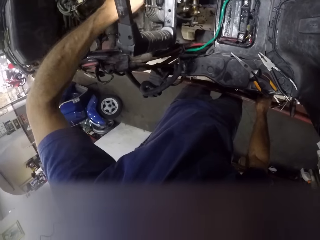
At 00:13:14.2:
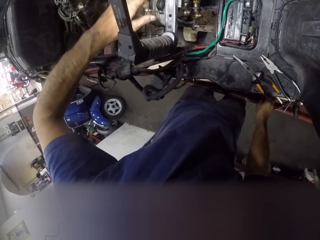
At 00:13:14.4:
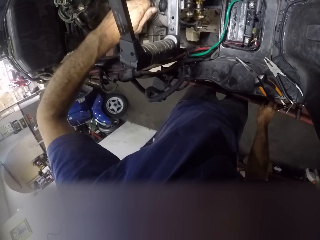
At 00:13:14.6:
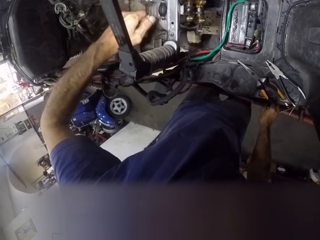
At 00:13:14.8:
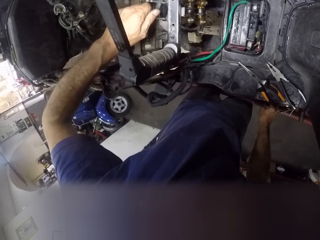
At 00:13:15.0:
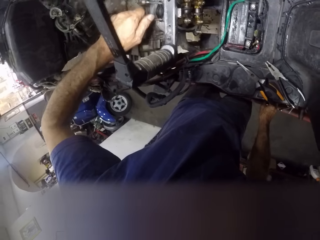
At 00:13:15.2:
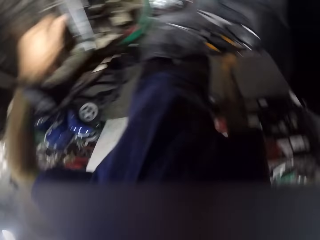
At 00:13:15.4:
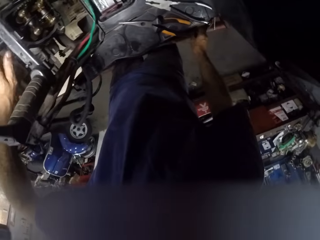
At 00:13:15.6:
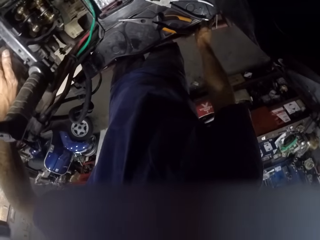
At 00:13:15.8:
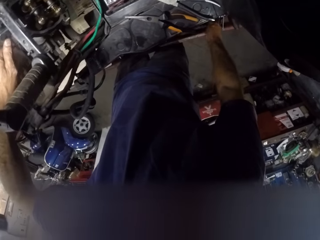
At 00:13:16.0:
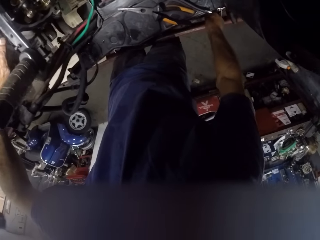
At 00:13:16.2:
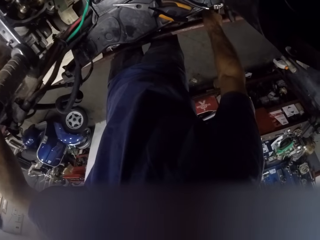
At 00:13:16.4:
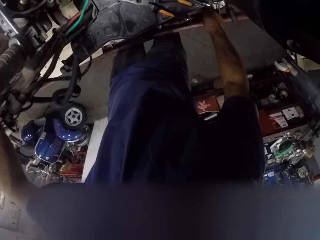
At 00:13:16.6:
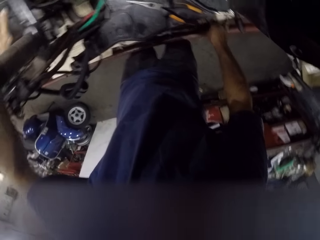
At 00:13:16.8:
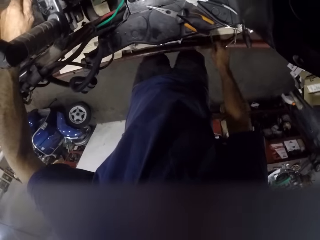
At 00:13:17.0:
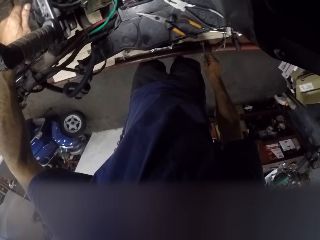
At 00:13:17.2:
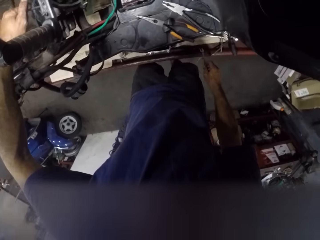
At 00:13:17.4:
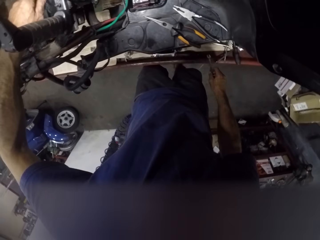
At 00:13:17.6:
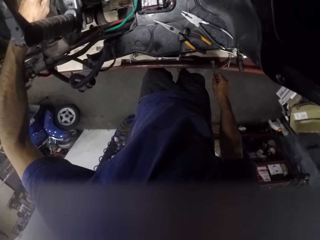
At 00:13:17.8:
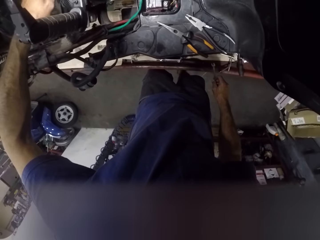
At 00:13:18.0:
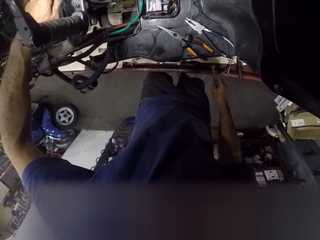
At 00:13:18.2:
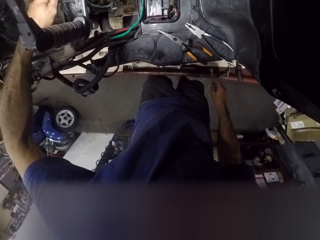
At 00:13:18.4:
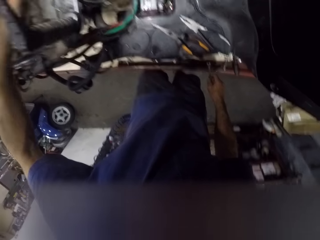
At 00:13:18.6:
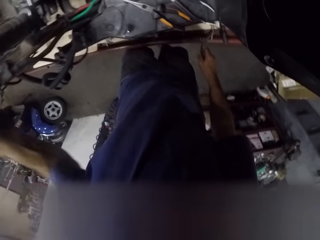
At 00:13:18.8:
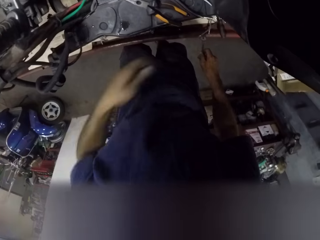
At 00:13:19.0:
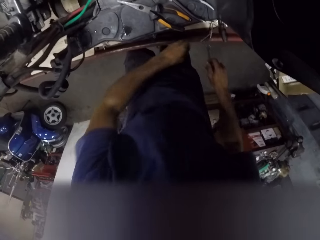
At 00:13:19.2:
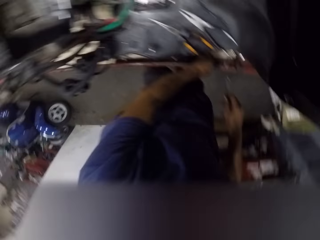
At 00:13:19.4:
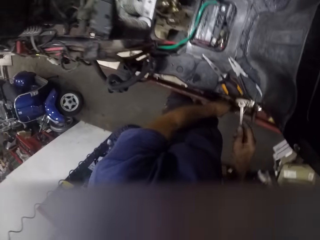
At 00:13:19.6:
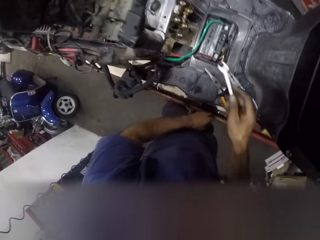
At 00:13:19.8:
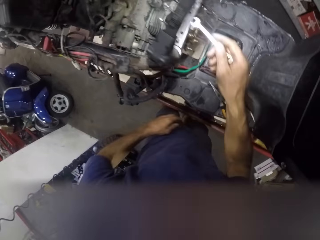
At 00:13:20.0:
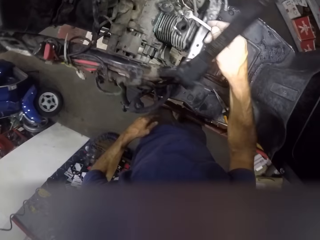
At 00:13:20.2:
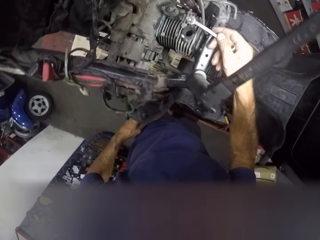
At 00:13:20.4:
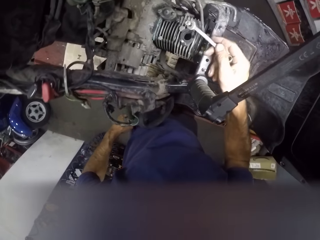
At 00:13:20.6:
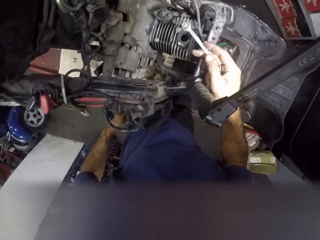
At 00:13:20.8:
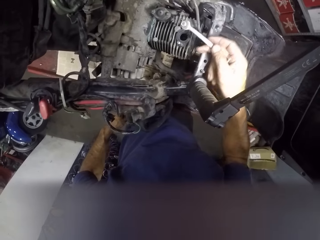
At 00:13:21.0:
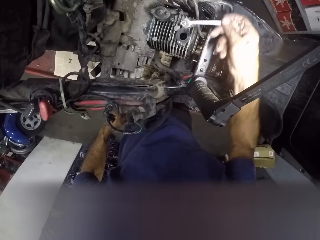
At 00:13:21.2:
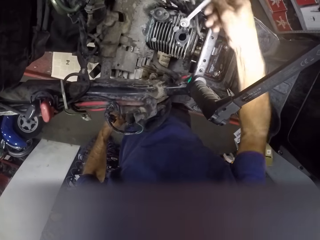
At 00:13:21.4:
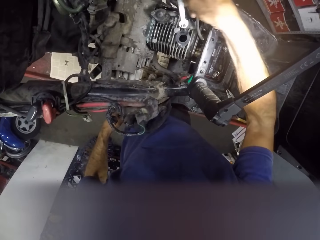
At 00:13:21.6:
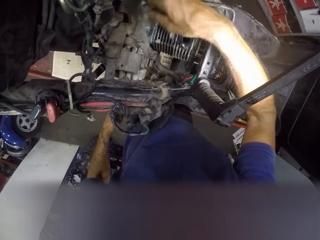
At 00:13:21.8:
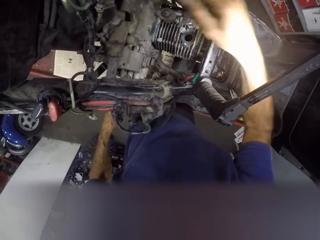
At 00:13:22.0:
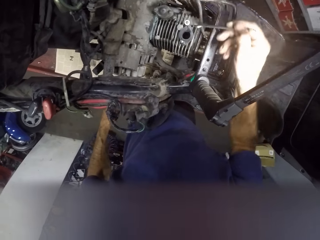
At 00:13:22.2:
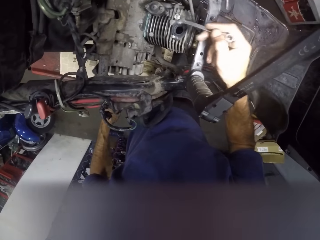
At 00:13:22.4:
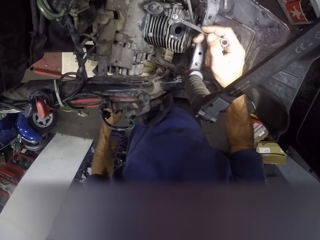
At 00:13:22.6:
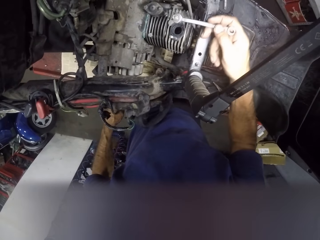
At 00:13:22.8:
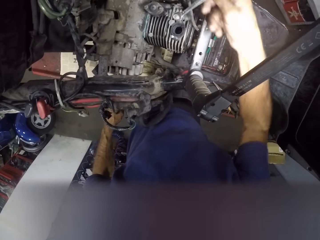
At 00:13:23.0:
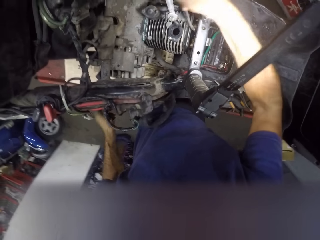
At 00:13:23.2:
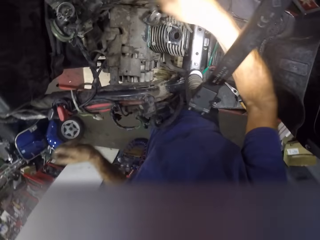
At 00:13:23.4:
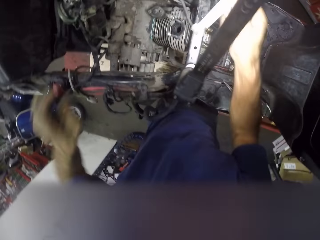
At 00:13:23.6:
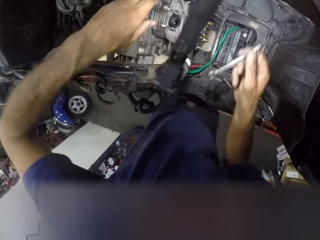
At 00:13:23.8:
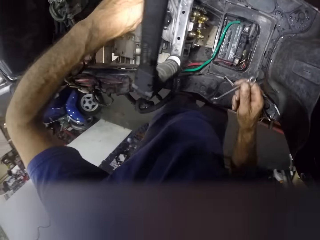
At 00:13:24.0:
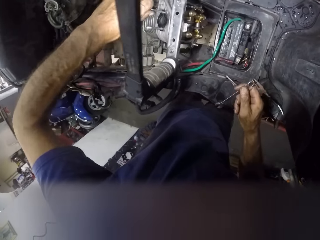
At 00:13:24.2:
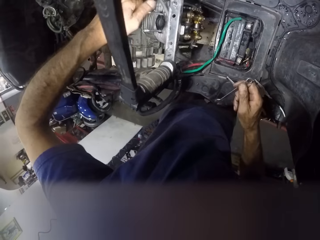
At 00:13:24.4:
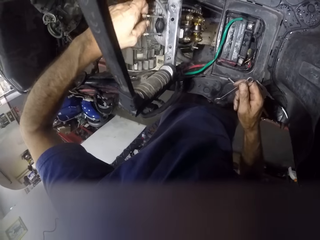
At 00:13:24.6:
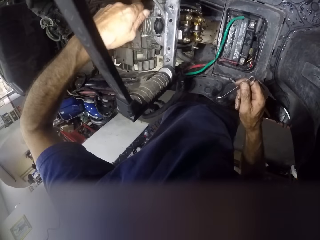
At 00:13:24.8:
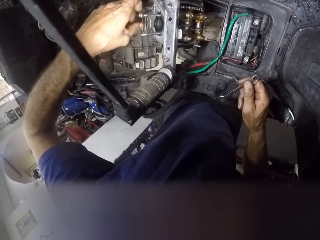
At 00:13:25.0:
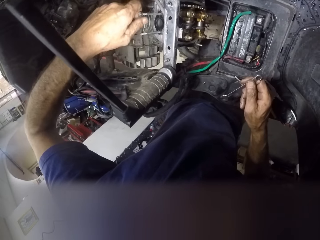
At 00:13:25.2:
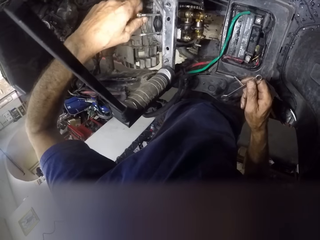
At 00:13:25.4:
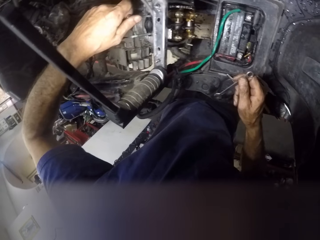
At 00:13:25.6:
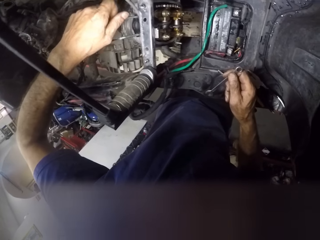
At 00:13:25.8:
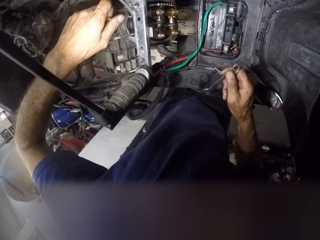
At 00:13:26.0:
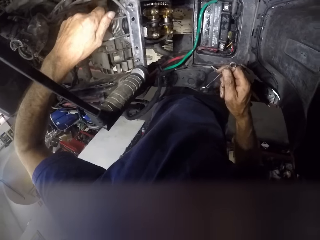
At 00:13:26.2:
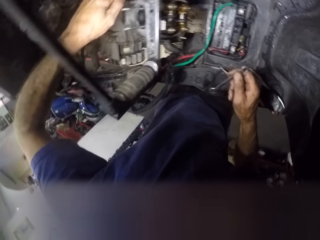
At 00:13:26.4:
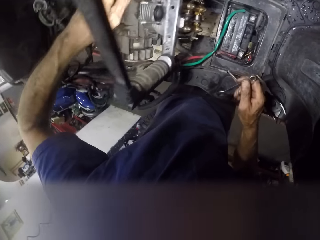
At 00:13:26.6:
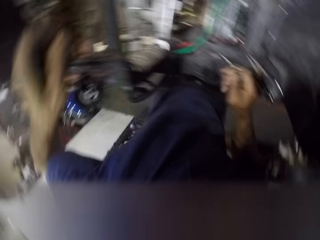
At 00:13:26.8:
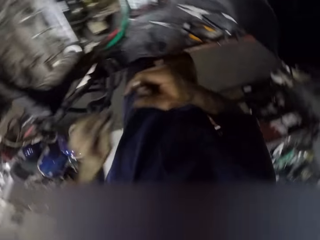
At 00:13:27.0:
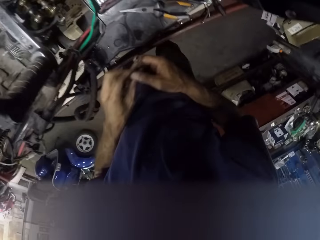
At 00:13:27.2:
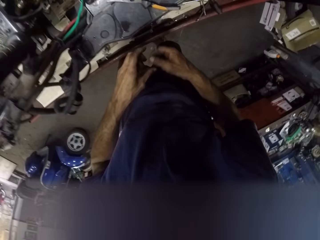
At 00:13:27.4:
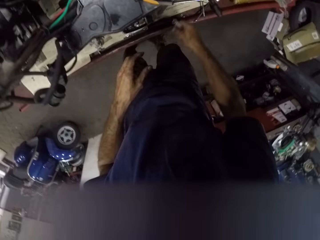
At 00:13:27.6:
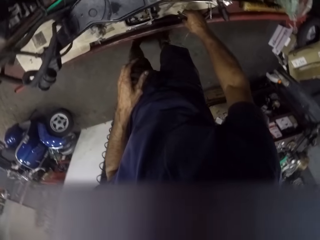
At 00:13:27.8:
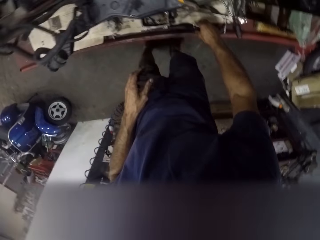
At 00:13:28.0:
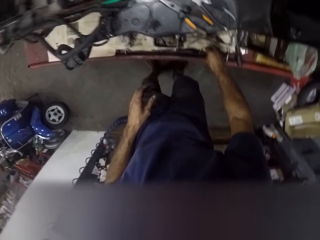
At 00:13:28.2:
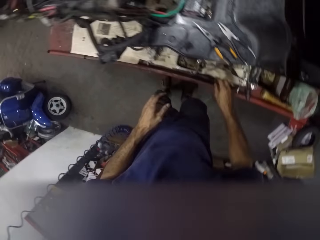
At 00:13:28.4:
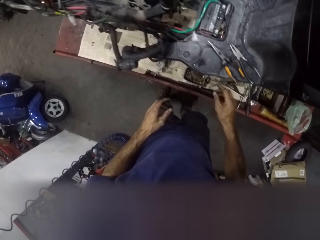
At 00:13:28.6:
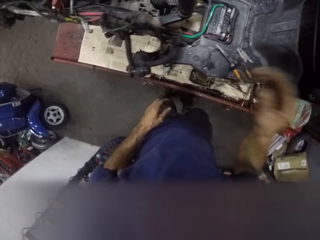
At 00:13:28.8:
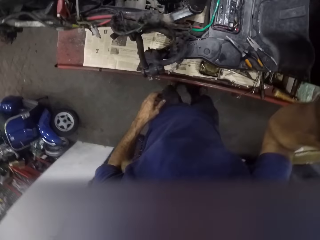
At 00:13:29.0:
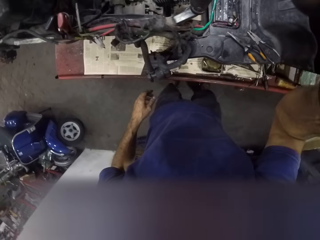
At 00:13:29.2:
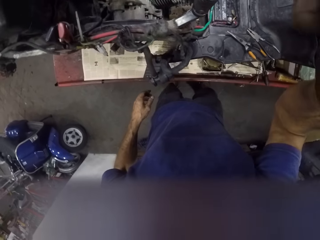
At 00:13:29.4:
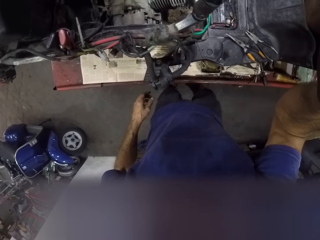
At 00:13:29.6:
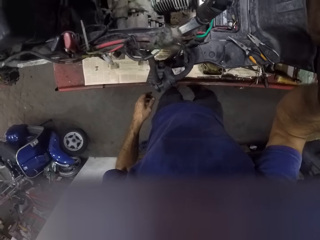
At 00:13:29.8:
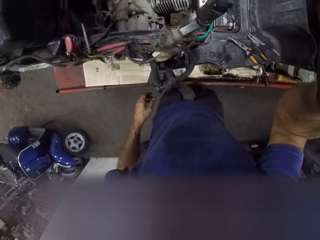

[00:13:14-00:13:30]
The camera wearer takes a wrench with the right hand. He places the nut on the workbench. He loosens the nut from the block in the engine with the spanner. He loosens the nut with his hand. He places the nut on the workbench. He puts the wrench on the car lift.
